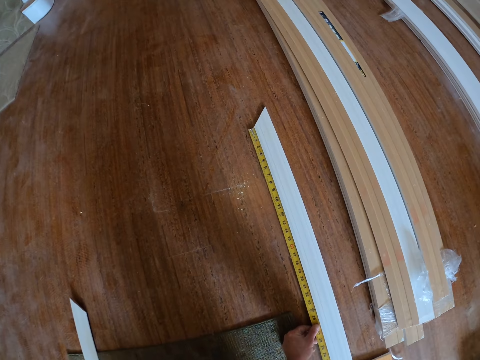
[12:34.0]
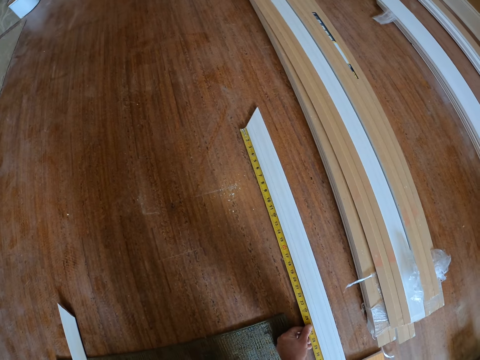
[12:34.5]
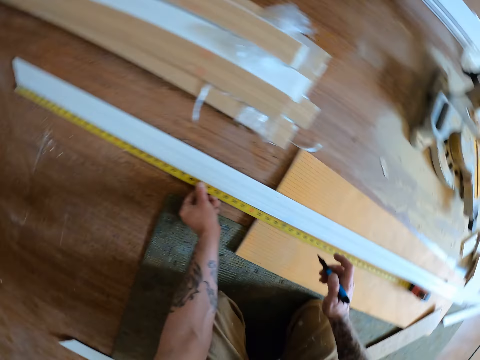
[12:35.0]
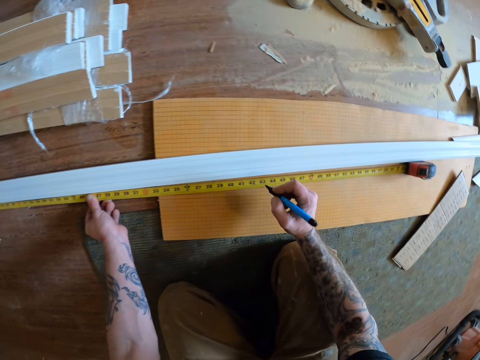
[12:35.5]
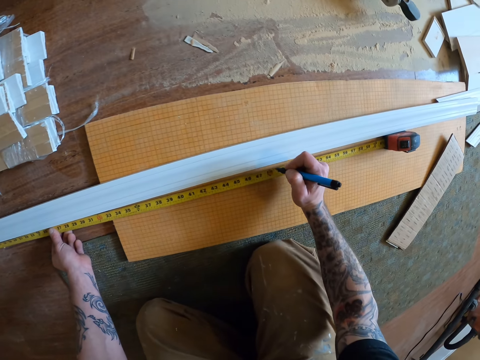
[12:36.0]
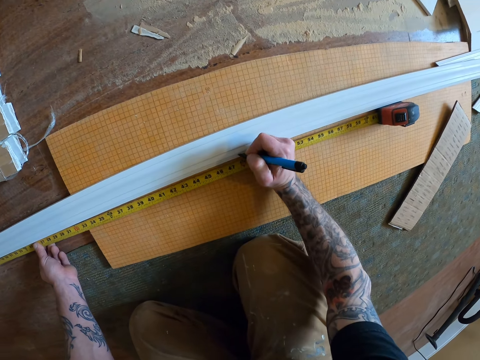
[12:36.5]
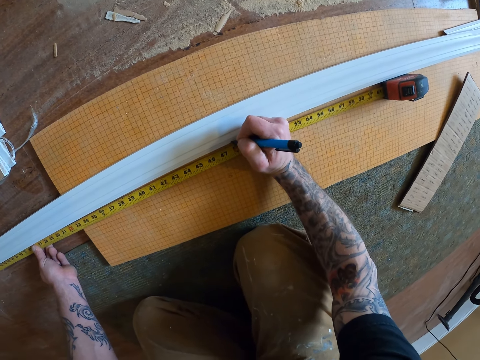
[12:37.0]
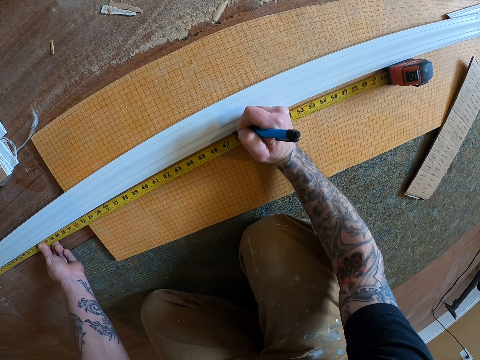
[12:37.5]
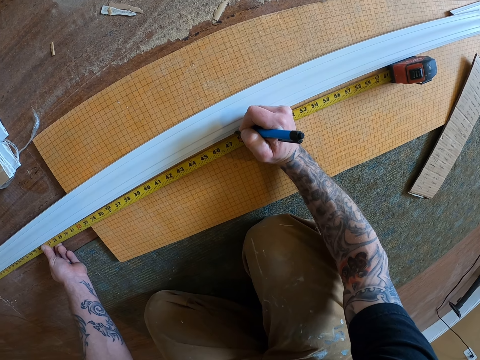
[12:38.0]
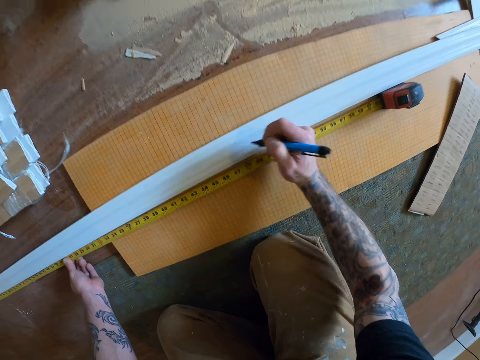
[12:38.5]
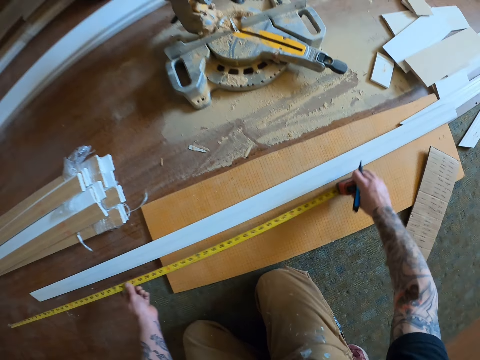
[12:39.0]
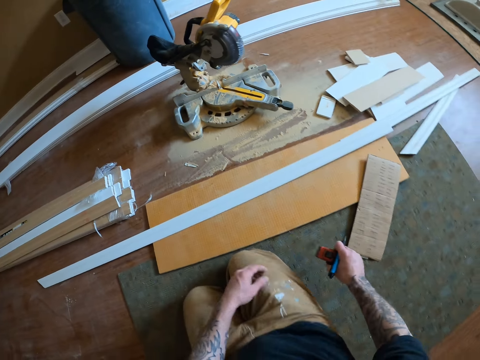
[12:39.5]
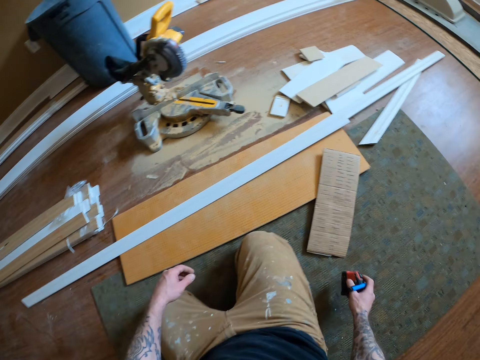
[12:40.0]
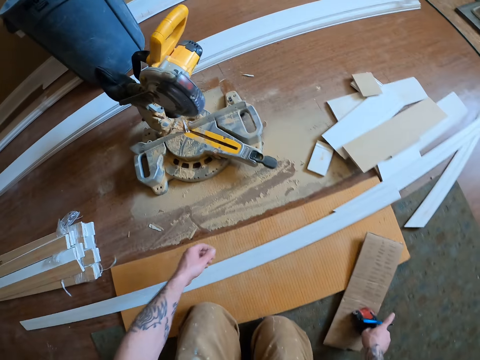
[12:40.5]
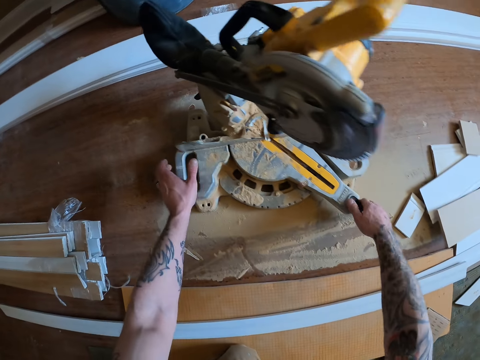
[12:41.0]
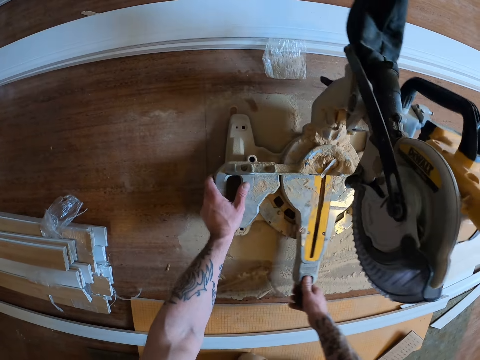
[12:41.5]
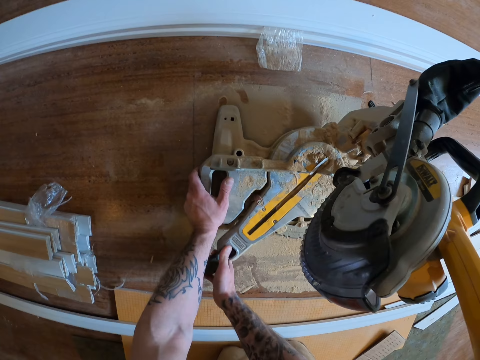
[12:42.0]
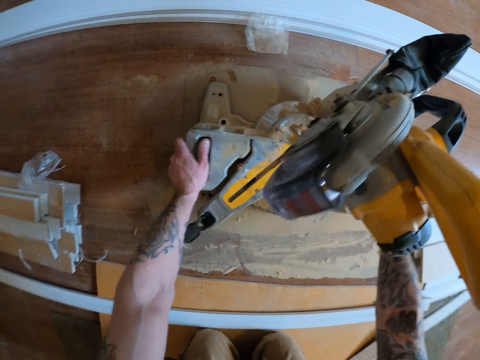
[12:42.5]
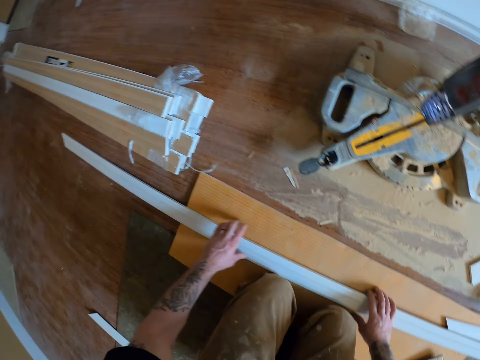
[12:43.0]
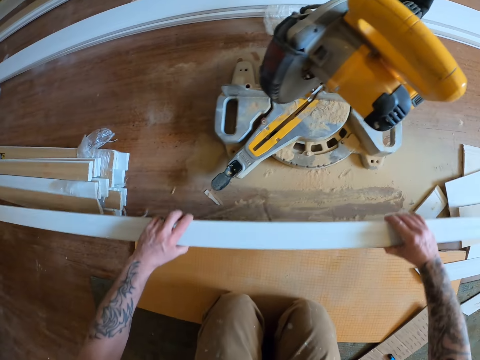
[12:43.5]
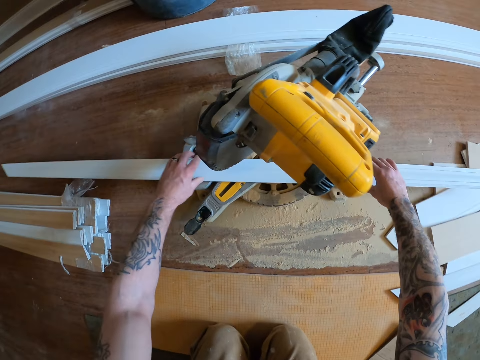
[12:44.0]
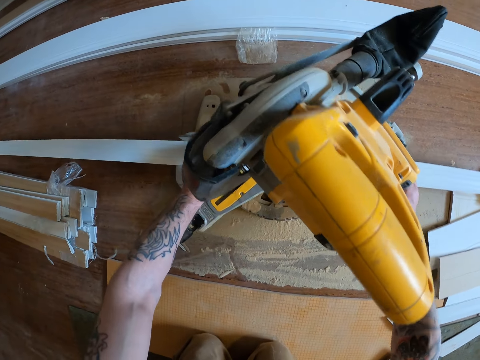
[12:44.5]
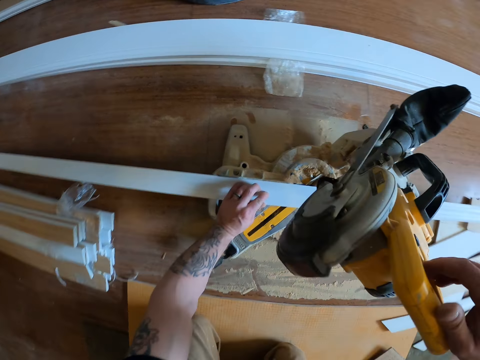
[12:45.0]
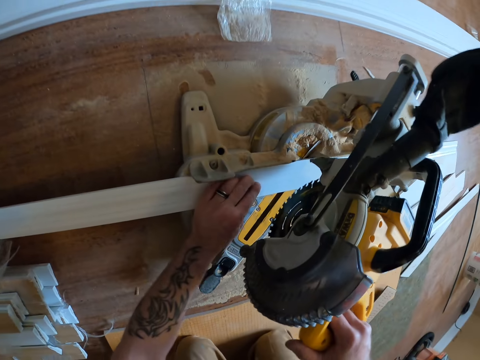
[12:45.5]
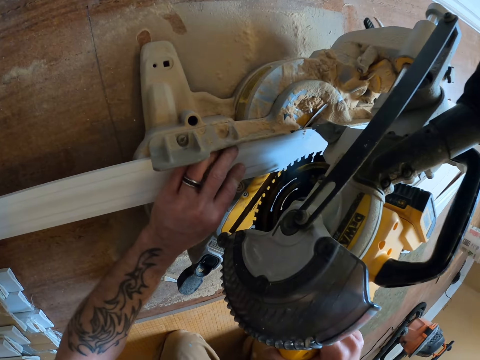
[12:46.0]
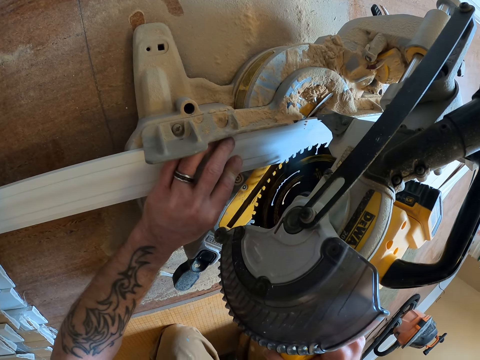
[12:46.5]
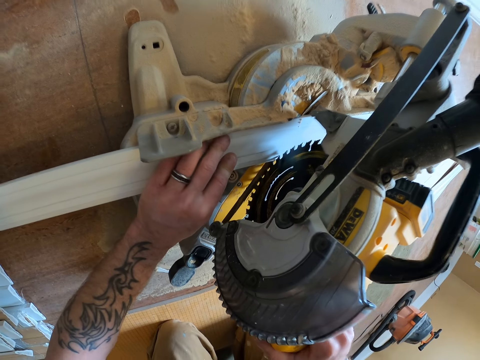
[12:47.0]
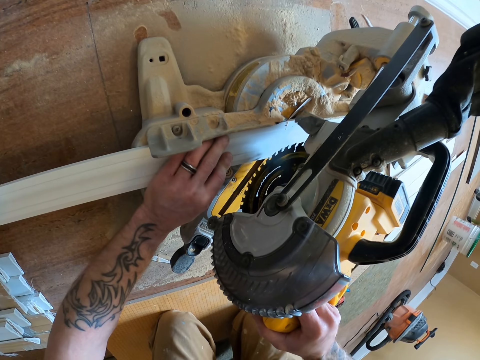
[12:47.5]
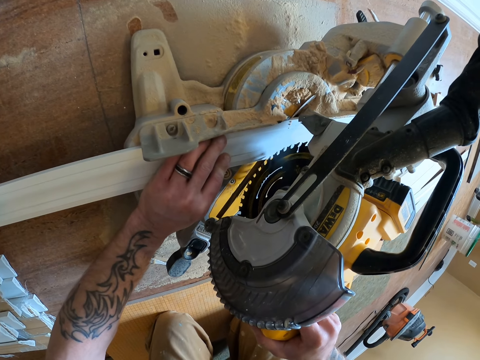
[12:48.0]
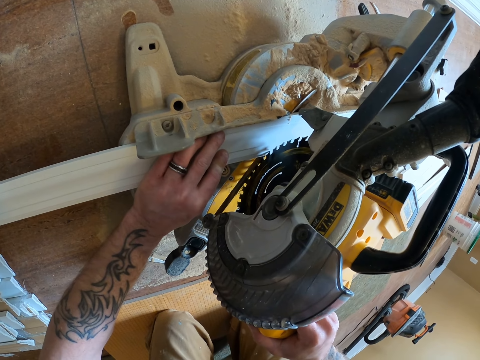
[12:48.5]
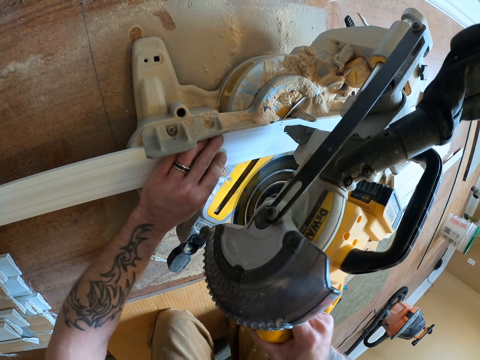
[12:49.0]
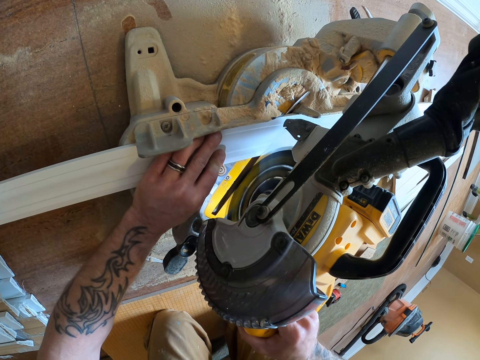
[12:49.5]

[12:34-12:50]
The camera wearer marks a point on the wooden plank using the pen. They return the tape measure or rule. They pick up the tape rule from the ground. They drop the tape rule on the ground. They turn the wood cutter machine or circular saw. They adjust the neck of the circular saw. They pick up the wooden plank from the ground. They place the wooden plank on the cutting base of the circular saw. They adjust the wood cutter machine. They cut the wooden plank with the circular saw.

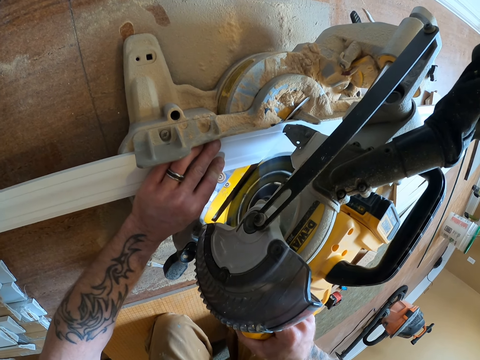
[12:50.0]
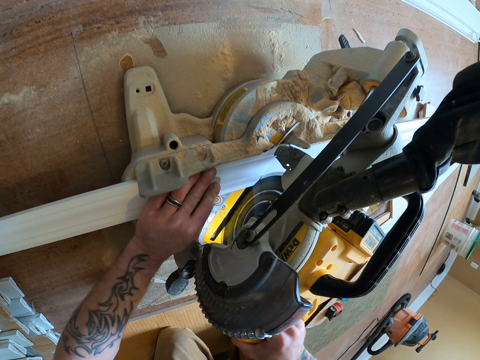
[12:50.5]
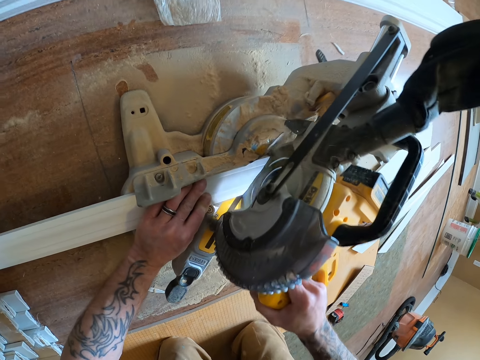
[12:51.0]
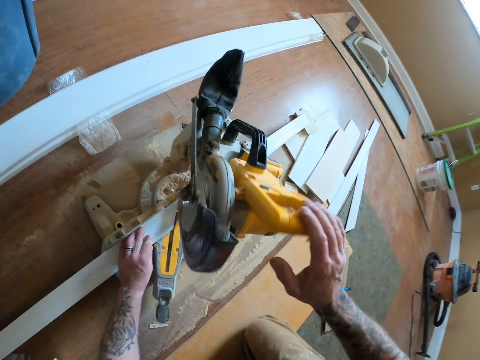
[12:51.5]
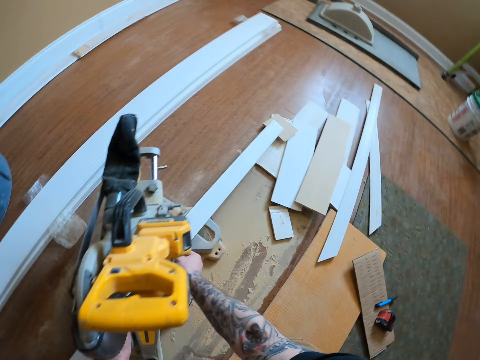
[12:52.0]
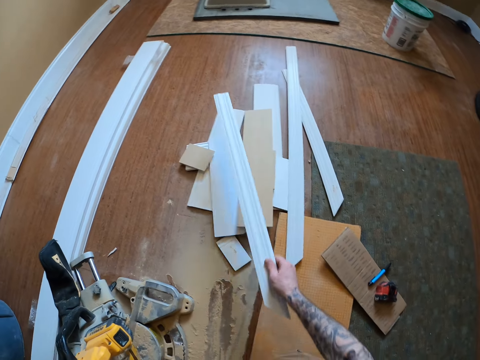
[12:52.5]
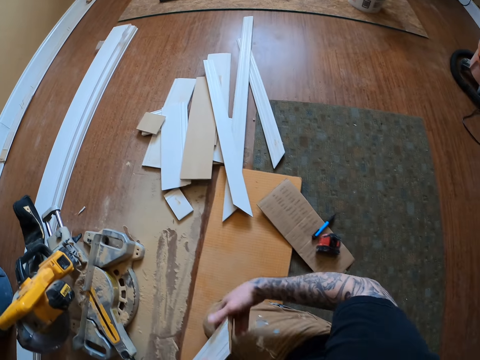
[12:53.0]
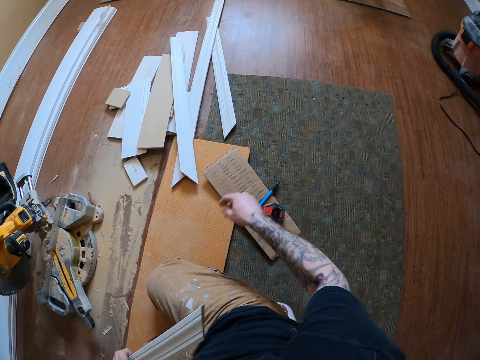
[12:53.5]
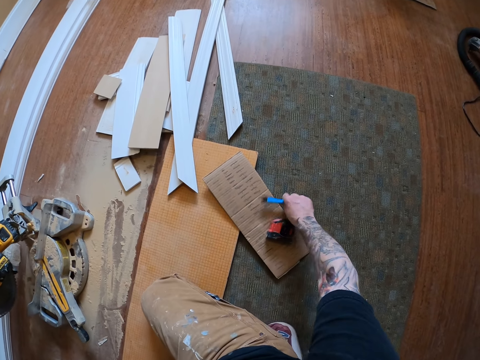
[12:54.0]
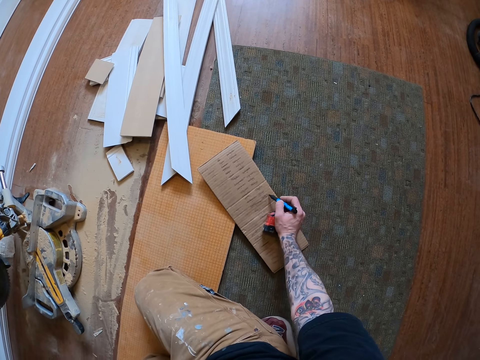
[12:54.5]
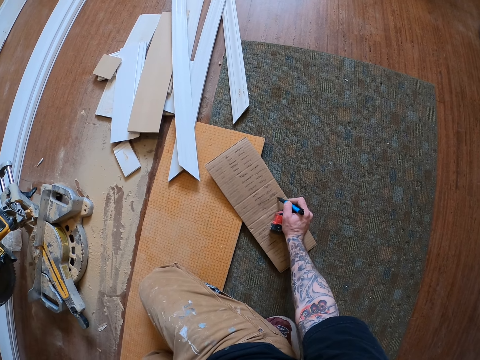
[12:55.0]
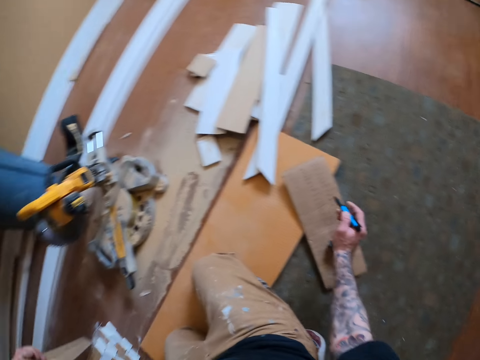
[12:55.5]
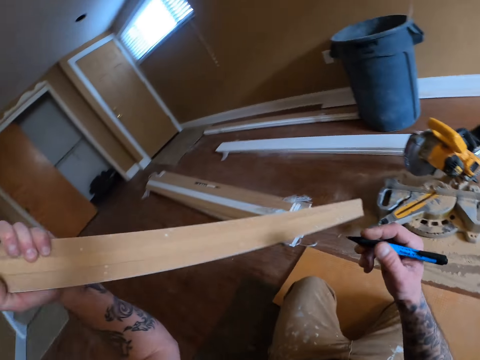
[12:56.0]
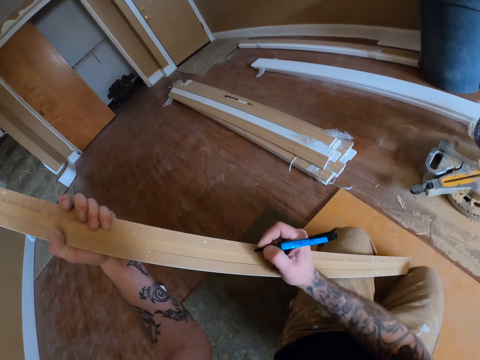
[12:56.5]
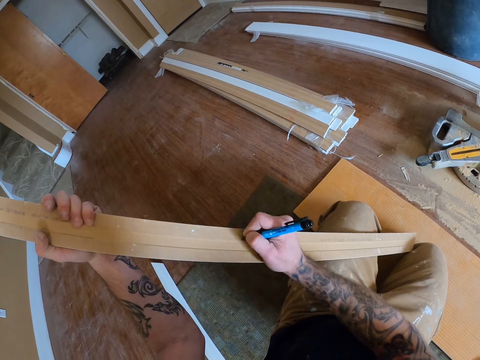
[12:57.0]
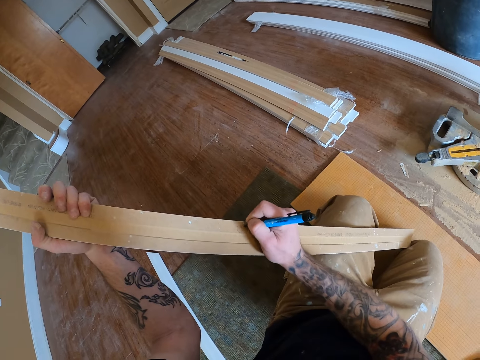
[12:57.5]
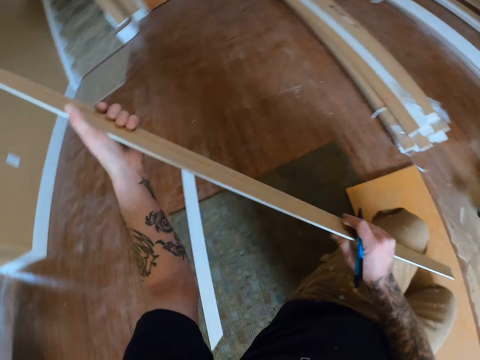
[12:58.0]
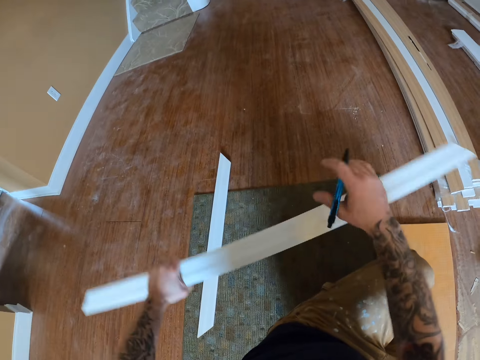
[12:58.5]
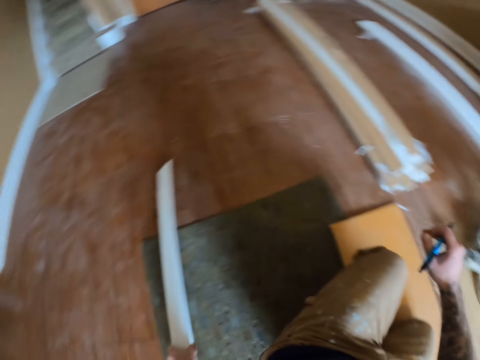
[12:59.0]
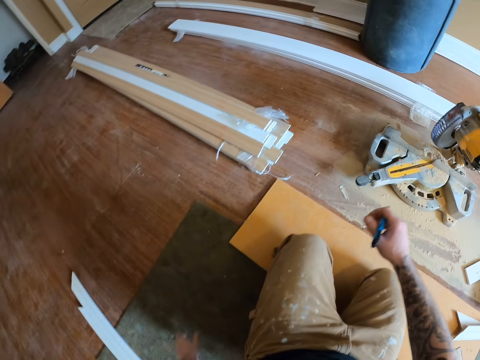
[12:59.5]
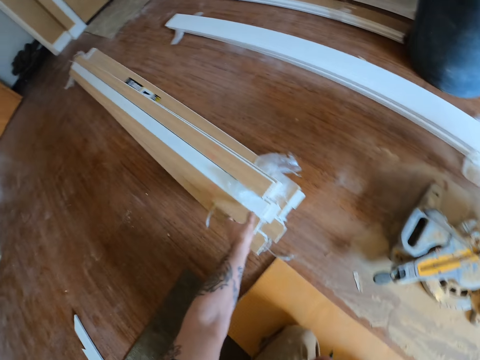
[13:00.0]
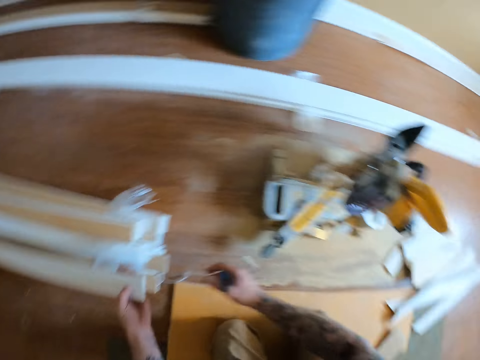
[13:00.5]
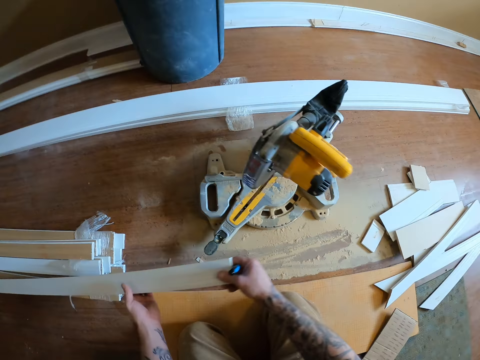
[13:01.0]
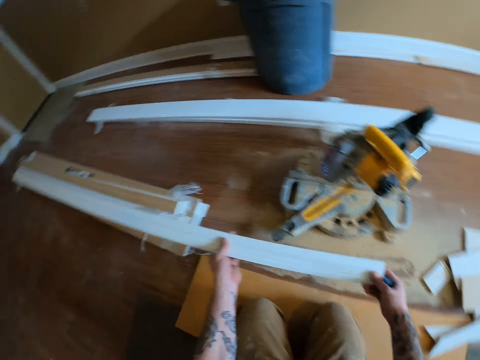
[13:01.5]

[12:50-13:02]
The camera wearer adjusts the wood cutter machine. They pick up the right side half of the wooden plank and drop the right side half of the wooden plank on the ground. They lift the other wood strip. They pick up a pen from the ground. They scribble on the cut-up rectangular piece of carton with the pen. They scribble on a wooden plank. They drop the plank on the ground. They pick up a wooden plank from the ground.
